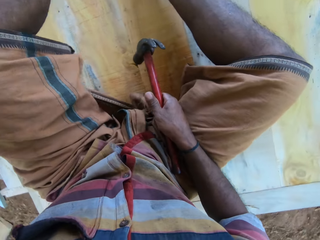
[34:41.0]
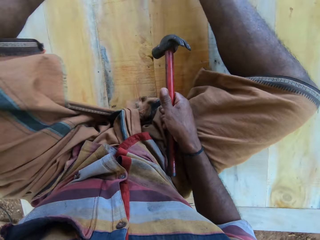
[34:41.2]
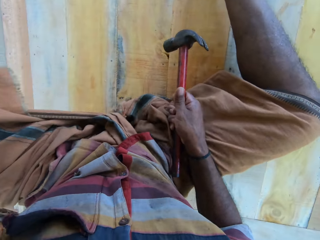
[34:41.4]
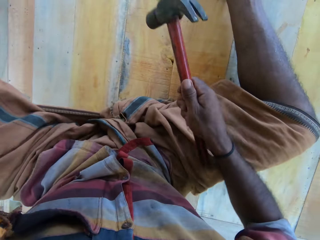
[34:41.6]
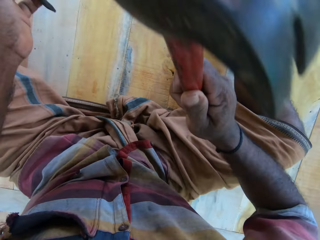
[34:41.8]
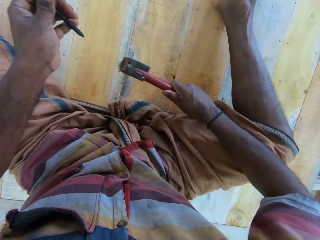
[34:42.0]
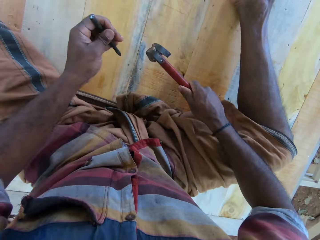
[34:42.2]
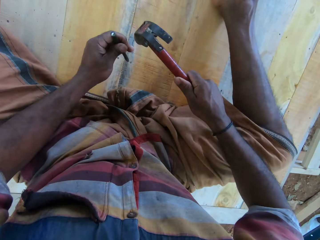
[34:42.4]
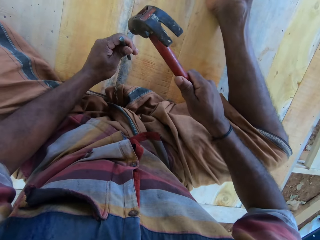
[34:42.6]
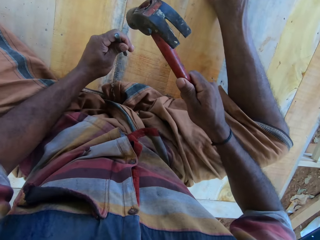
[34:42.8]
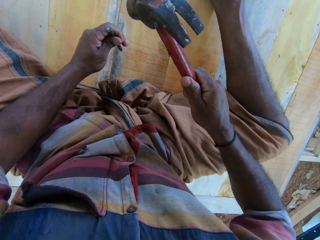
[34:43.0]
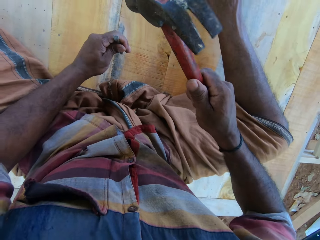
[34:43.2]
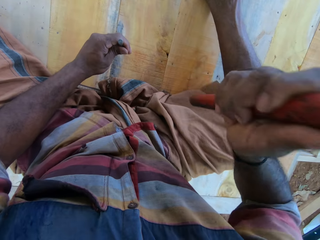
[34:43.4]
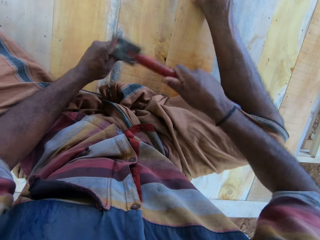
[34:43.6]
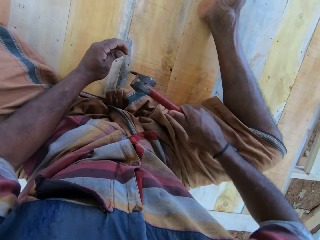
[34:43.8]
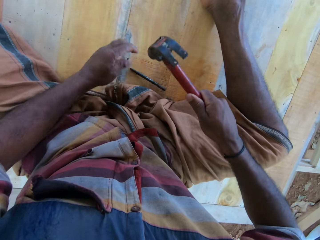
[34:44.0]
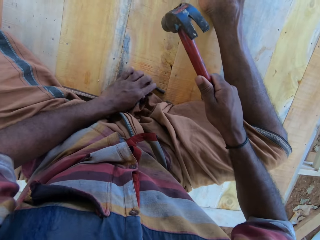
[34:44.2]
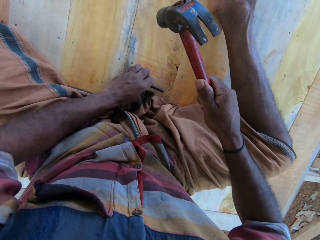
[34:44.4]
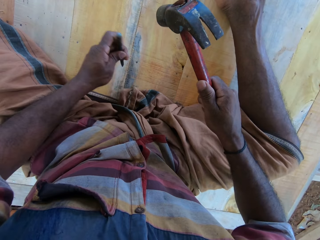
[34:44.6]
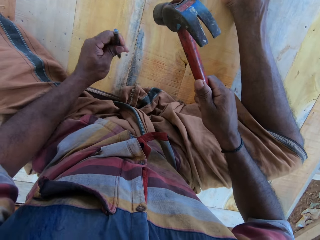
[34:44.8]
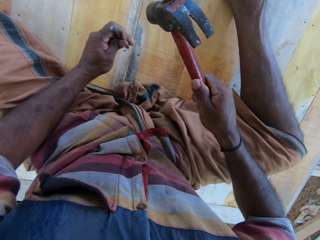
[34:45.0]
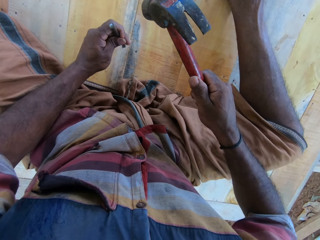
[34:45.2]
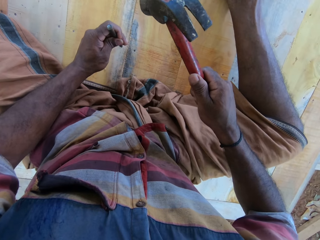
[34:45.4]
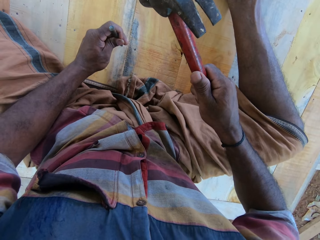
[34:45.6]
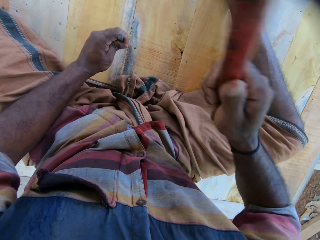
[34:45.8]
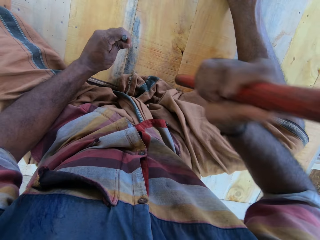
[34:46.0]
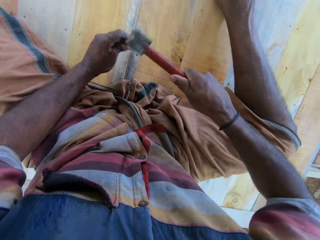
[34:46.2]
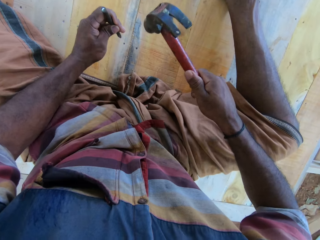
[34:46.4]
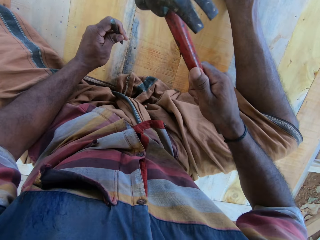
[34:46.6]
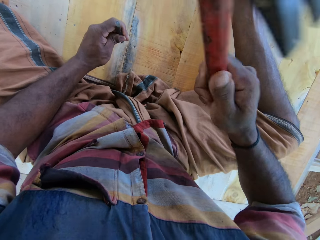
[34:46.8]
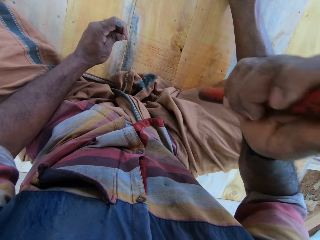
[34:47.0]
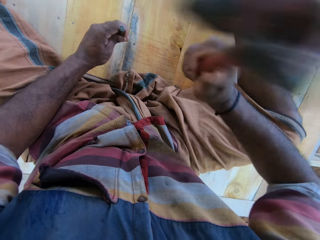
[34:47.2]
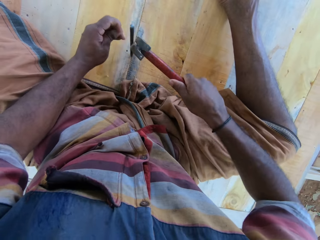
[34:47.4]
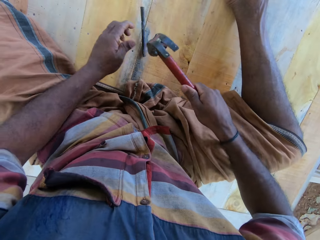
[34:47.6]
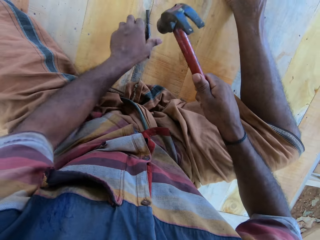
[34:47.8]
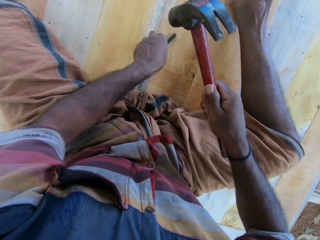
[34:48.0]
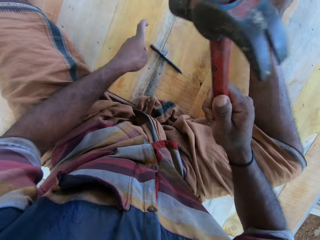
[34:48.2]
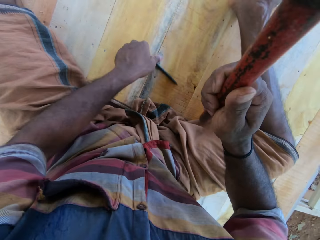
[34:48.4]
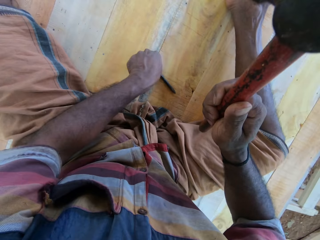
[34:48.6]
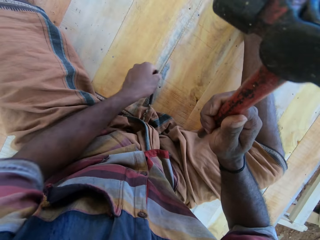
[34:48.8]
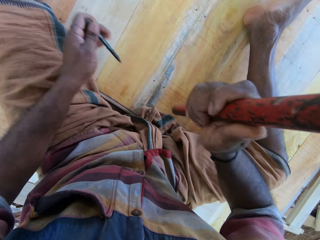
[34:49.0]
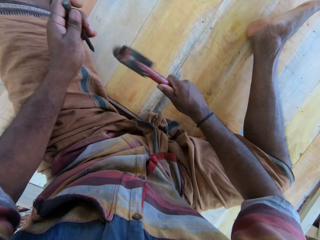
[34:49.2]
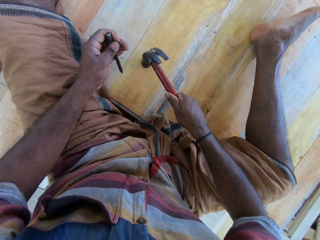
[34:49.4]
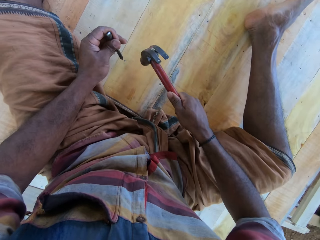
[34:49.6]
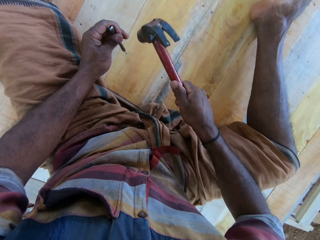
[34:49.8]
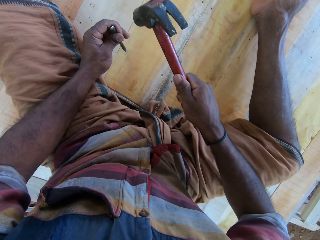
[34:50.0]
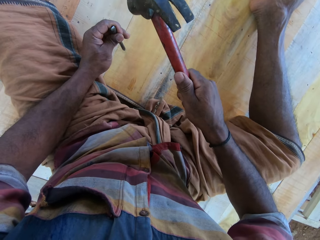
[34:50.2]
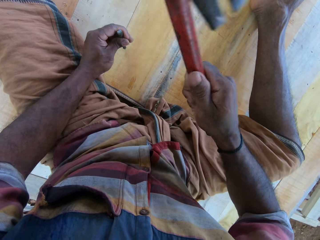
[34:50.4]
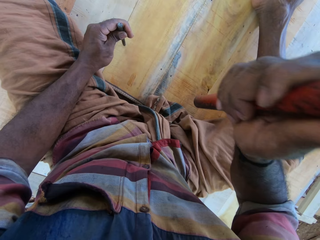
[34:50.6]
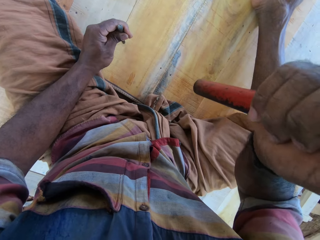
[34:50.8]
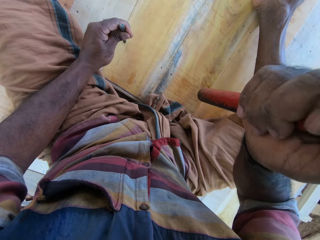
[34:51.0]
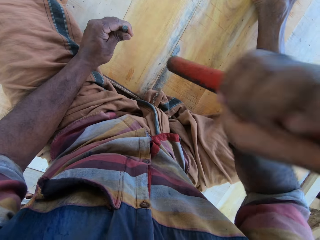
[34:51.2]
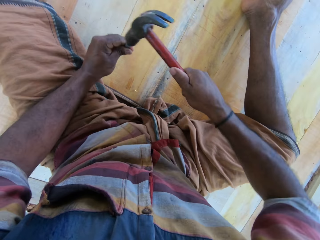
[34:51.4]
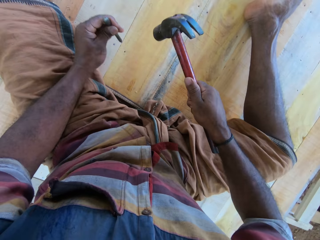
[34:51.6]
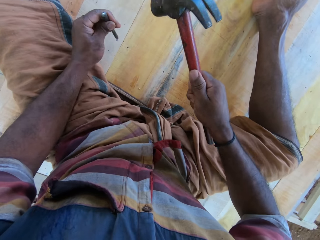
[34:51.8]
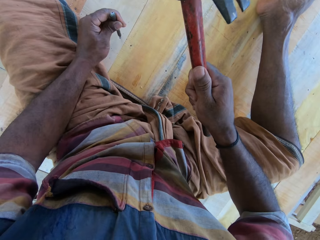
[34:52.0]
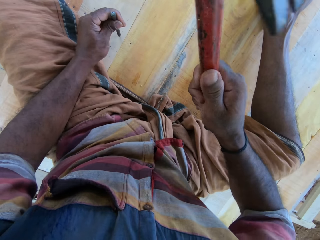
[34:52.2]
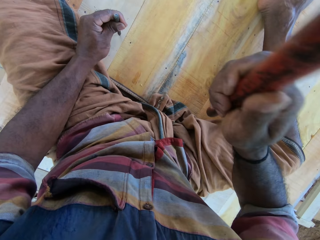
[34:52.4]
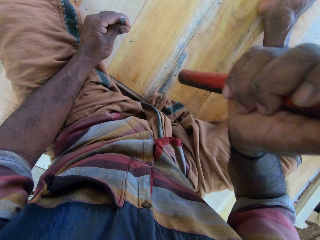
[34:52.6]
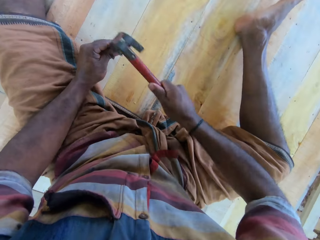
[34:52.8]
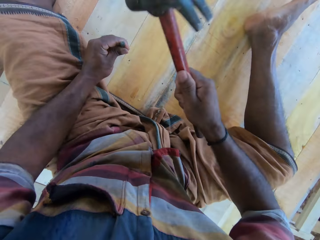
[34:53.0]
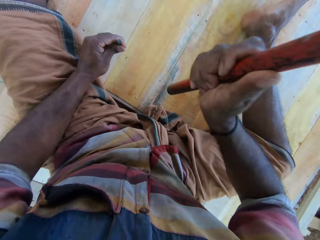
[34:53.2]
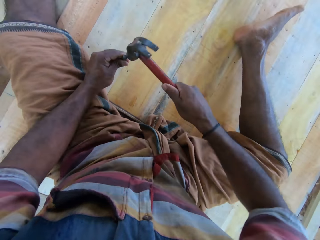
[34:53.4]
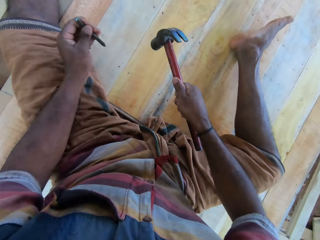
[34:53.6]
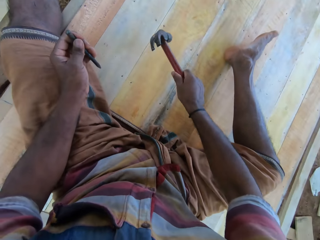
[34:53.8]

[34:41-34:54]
The camera wearer fixes the nail with the hammer. They put the chisel or nail punch on the nail, hit the chisel with the hammer, drop the nail punch, and pick up the chisel. They hold the chisel. They hit the chisel with the hammer. They pick up the chisel. They fix the nail with the hammer. They put the chisel on the nail. They hit the chisel with the hammer.

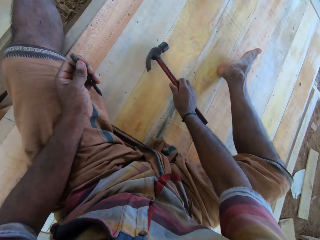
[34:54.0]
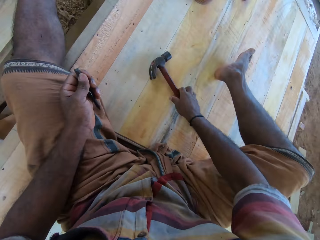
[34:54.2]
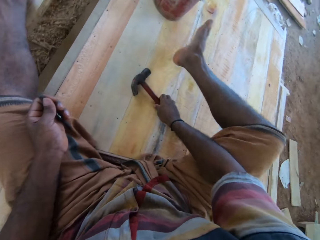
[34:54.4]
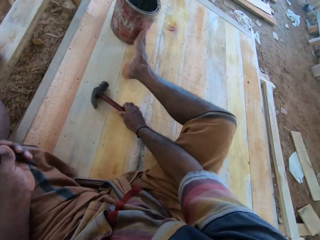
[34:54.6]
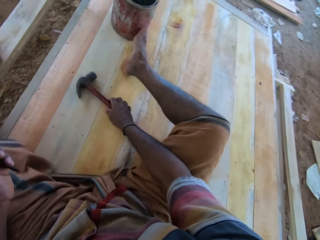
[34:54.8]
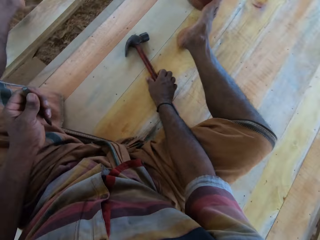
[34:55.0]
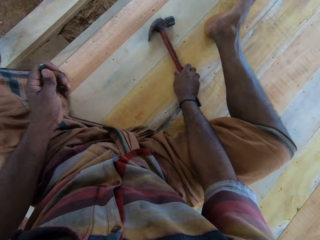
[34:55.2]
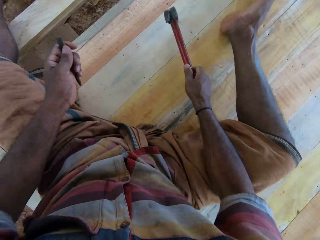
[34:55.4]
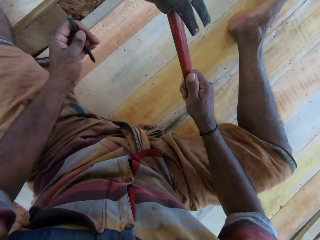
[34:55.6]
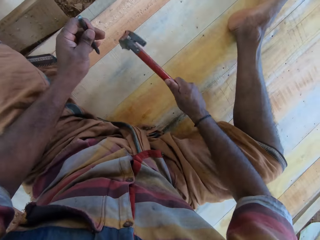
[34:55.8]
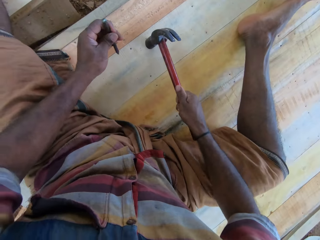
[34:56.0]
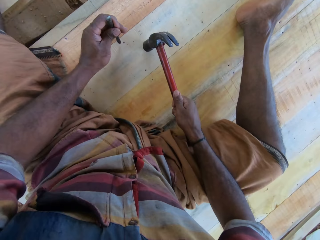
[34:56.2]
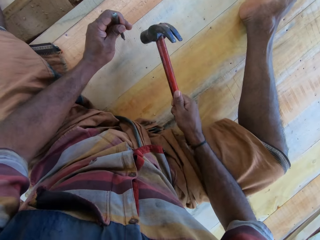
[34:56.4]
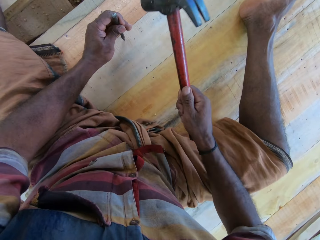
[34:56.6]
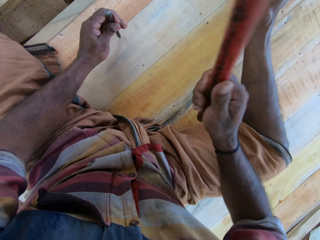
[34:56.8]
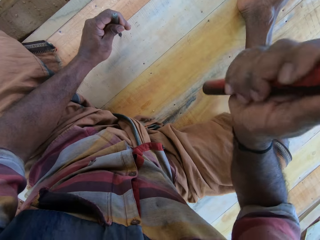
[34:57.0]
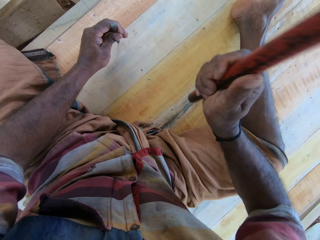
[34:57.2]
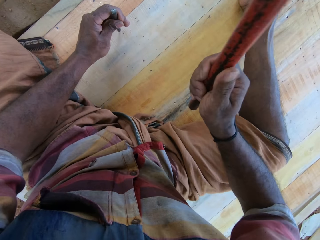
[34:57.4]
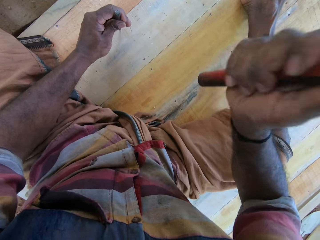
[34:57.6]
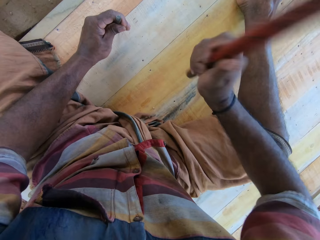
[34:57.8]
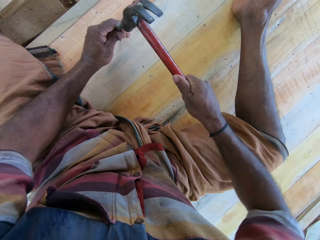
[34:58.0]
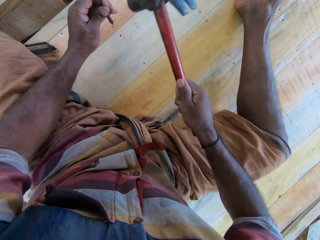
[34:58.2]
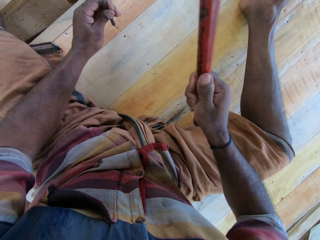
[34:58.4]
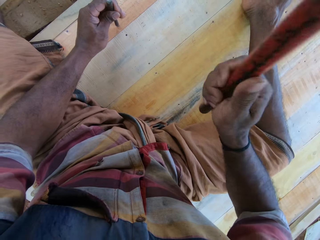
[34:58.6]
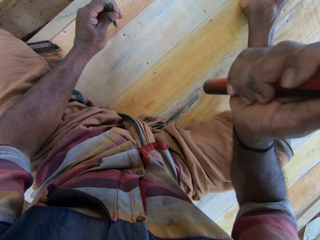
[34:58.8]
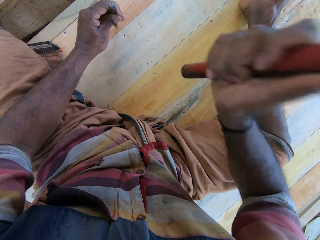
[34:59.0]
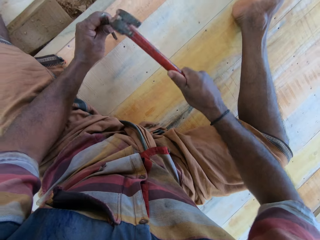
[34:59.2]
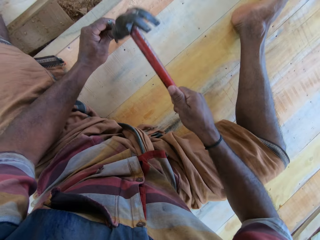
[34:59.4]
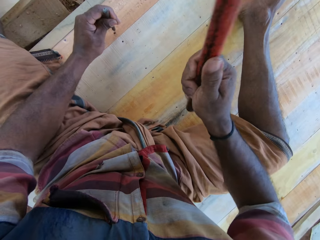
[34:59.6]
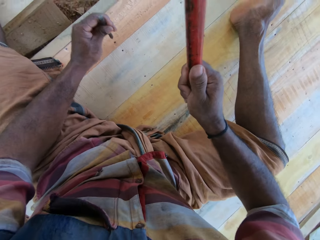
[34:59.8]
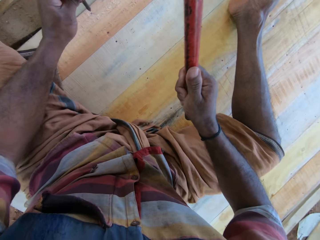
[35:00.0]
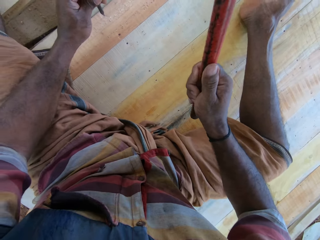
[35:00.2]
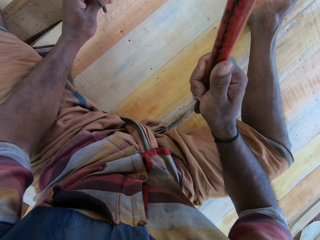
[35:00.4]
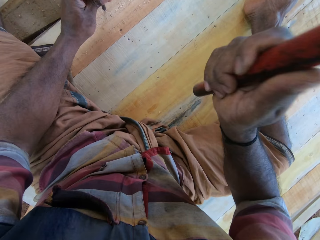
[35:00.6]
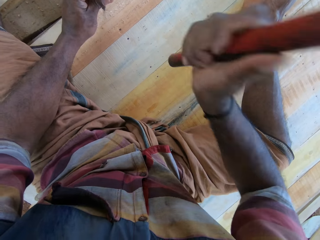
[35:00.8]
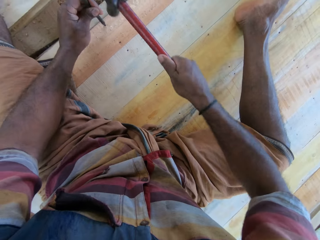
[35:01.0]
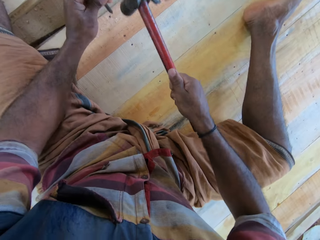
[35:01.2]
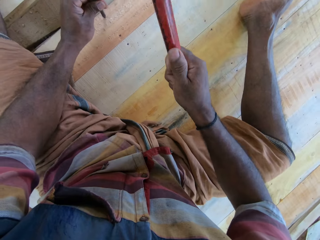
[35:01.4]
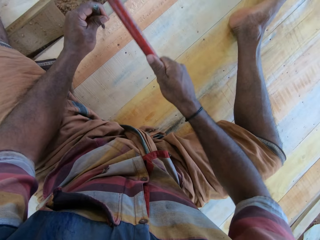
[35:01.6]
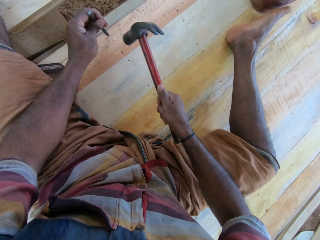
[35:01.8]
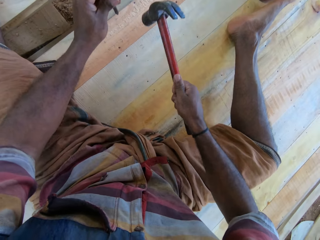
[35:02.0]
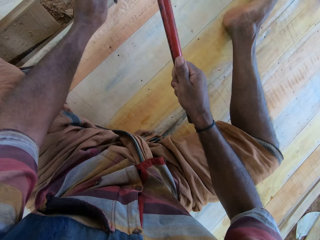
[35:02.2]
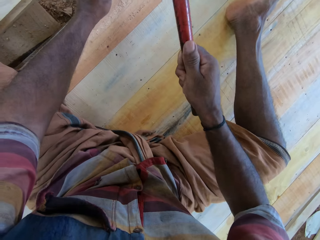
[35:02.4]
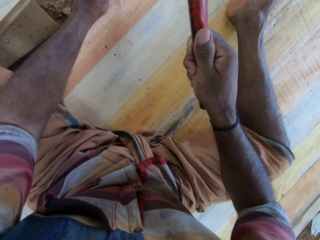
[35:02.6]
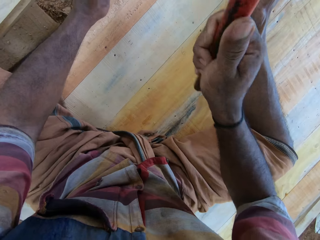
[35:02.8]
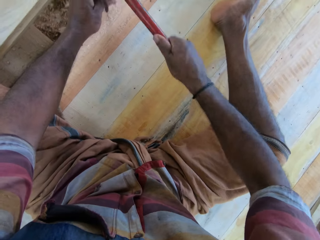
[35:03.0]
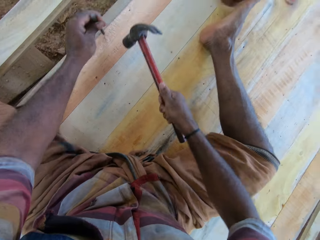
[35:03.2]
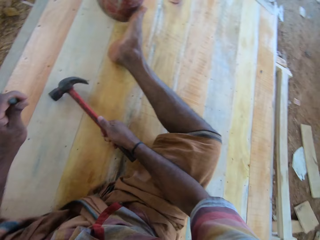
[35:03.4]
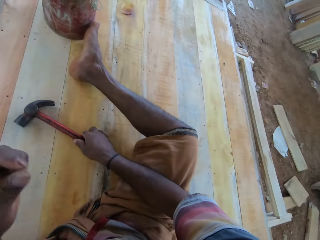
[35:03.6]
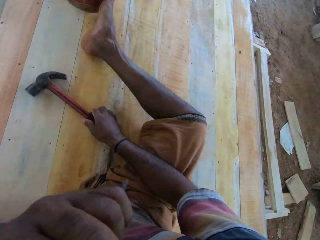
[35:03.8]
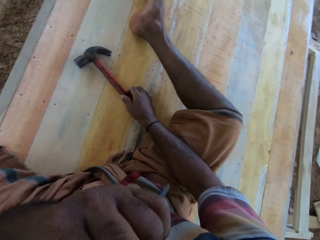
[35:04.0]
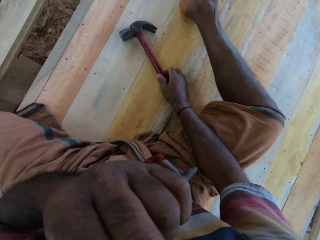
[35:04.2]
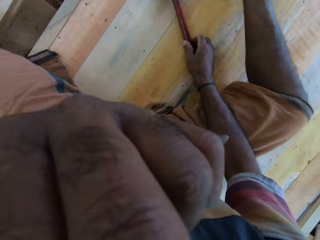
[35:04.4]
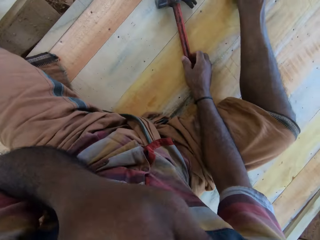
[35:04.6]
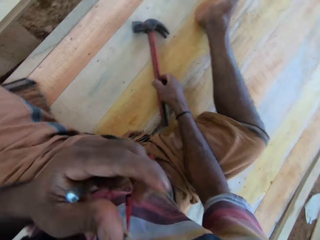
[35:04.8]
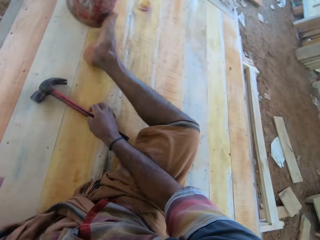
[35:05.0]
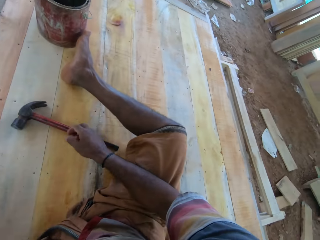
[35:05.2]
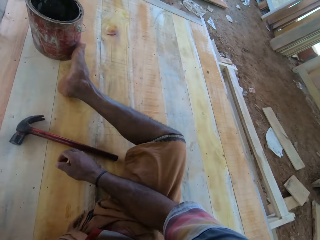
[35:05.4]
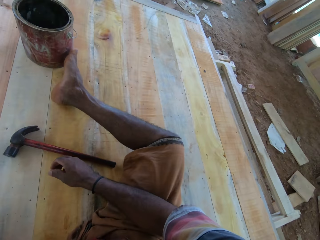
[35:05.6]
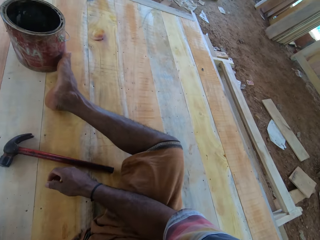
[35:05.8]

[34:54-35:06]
The camera wearer puts the hammer down. He moves the leg. He changes position. He picks up the hammer. He puts the chisel or nail punch on the nail. He hits the chisel with the hammer. He holds the hammer. He hits the chisel with the hammer. He puts the hammer down. He lifts the hand. He touches his face. He looks at the leg.
